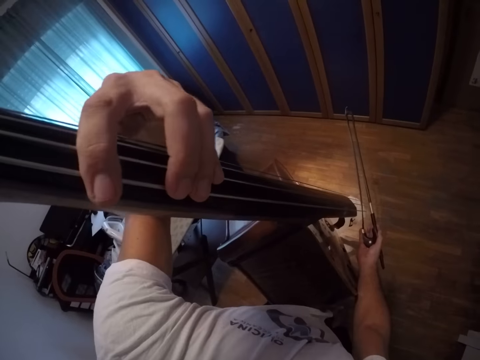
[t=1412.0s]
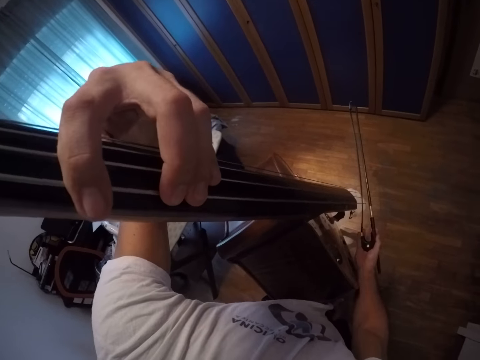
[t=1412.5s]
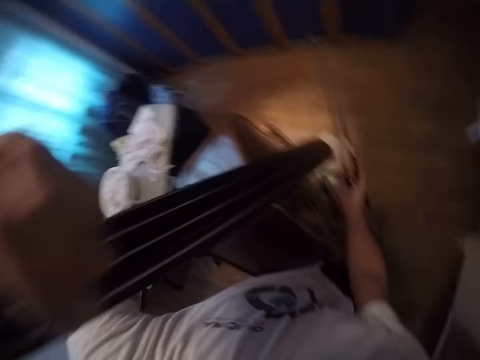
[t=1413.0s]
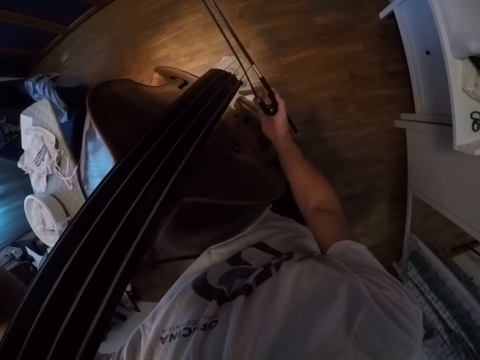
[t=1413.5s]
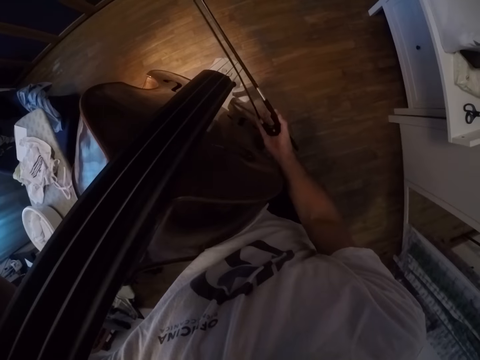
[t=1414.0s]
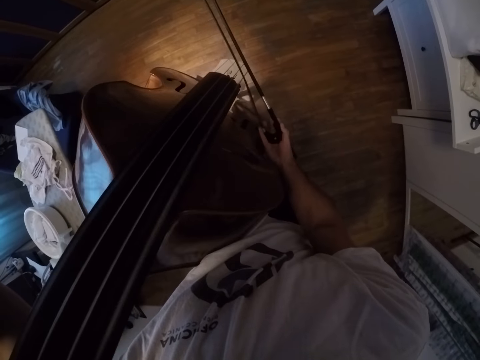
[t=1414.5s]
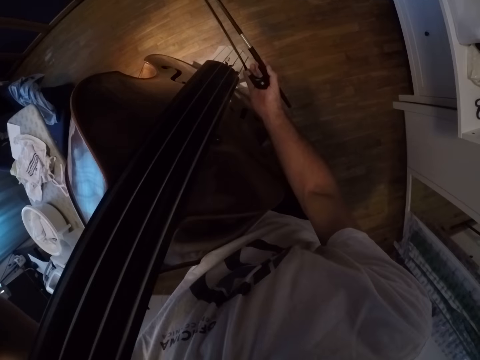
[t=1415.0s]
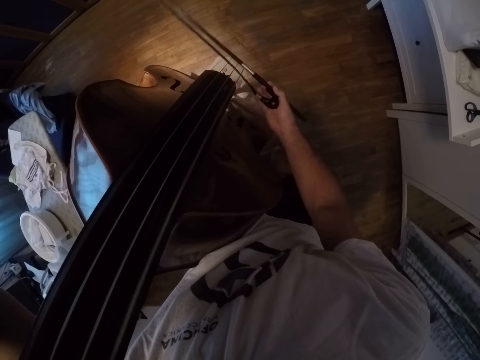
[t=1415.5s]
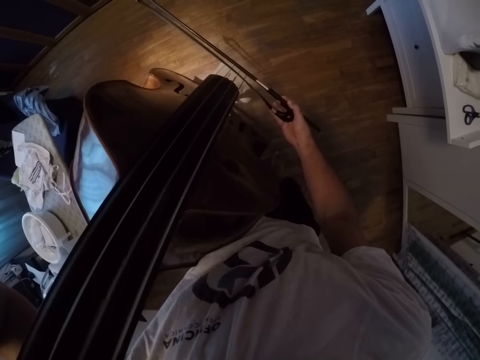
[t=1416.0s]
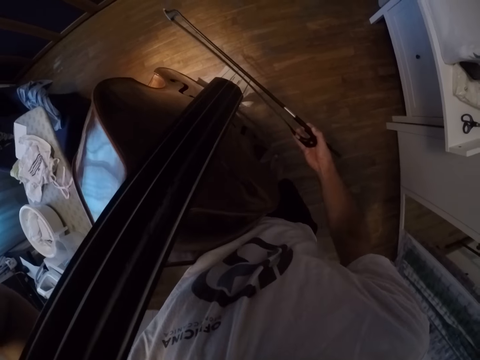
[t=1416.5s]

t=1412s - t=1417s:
The camera wearer plays the violin.

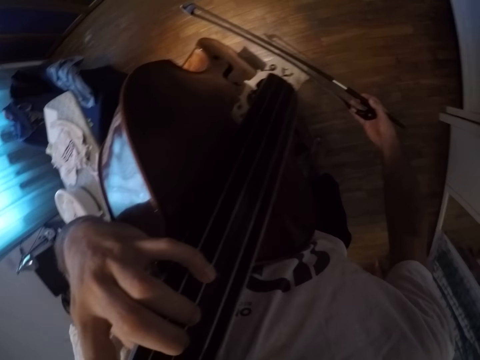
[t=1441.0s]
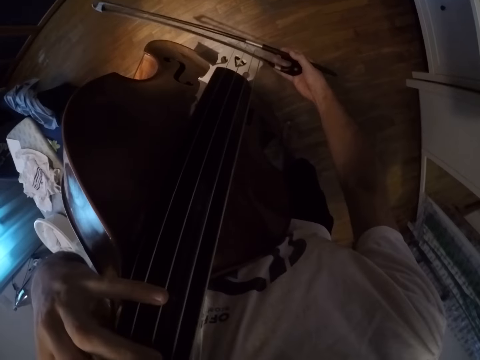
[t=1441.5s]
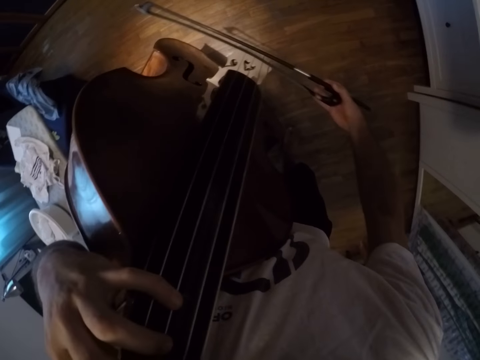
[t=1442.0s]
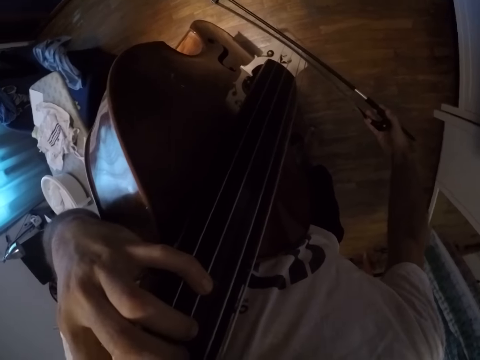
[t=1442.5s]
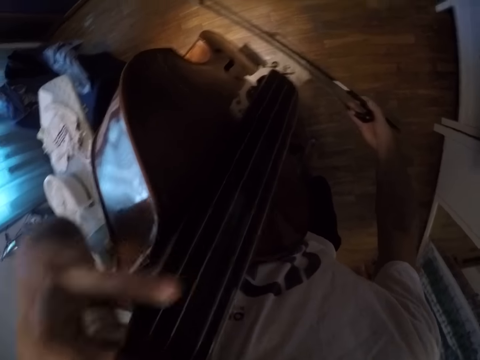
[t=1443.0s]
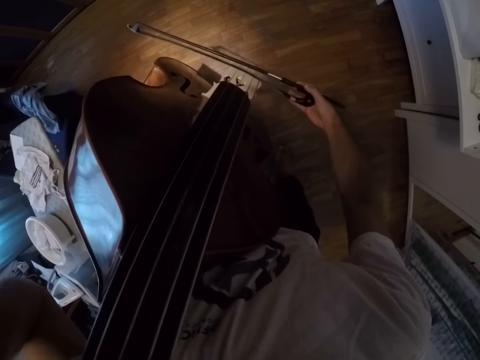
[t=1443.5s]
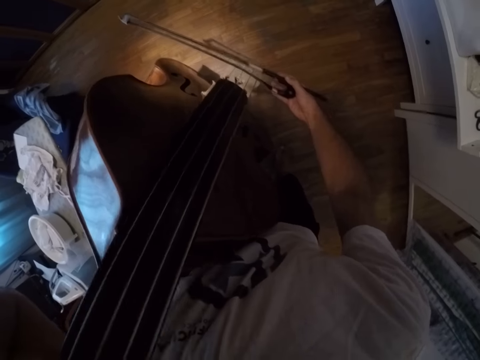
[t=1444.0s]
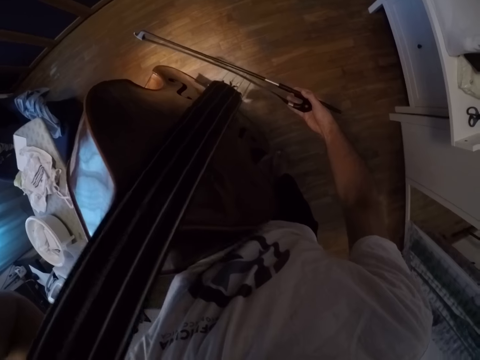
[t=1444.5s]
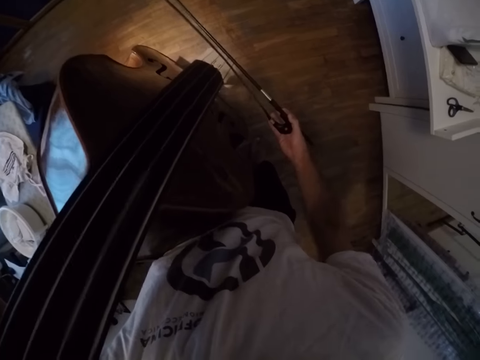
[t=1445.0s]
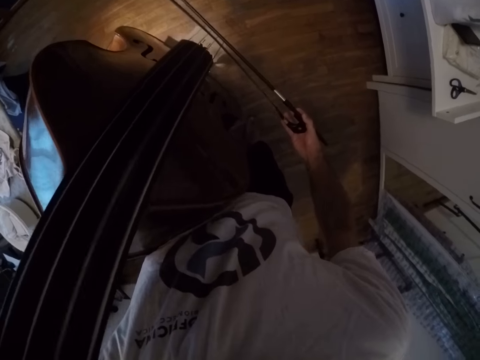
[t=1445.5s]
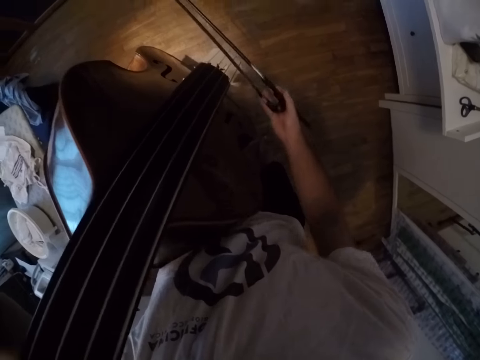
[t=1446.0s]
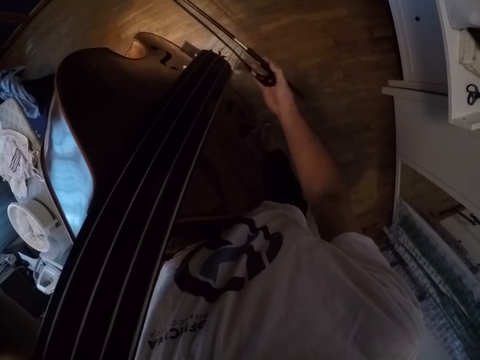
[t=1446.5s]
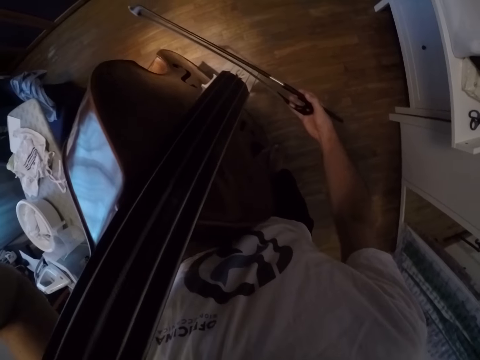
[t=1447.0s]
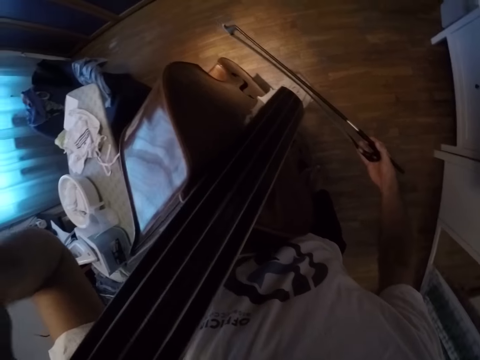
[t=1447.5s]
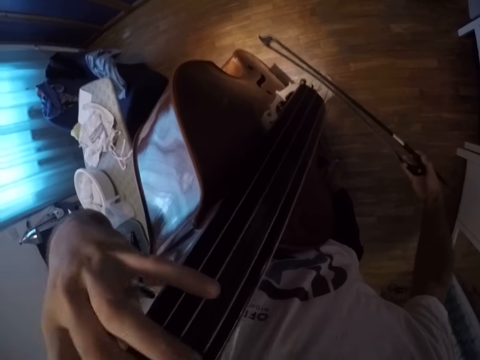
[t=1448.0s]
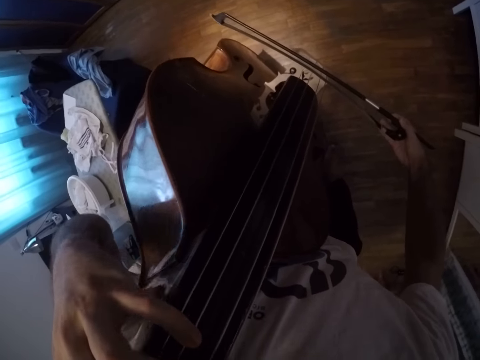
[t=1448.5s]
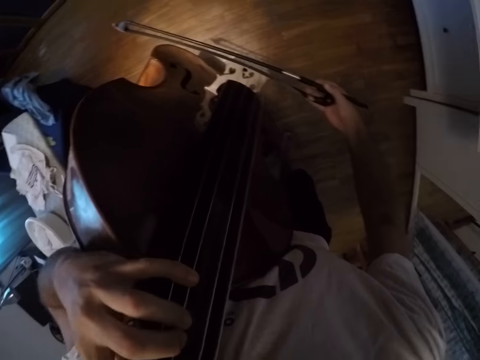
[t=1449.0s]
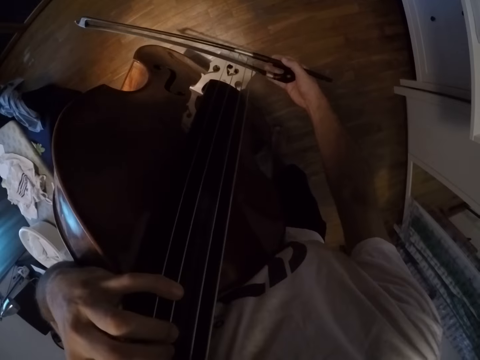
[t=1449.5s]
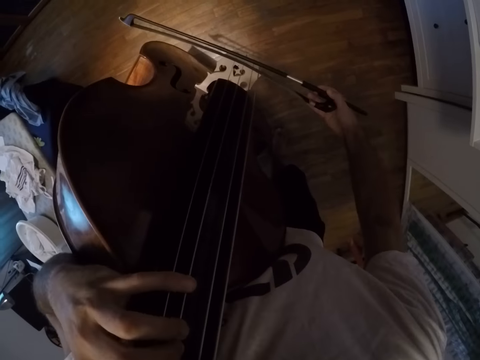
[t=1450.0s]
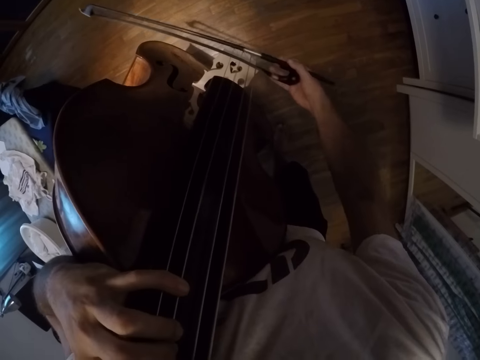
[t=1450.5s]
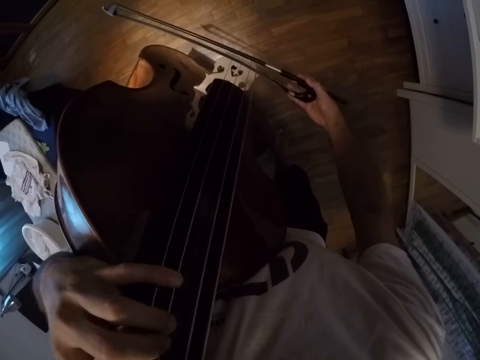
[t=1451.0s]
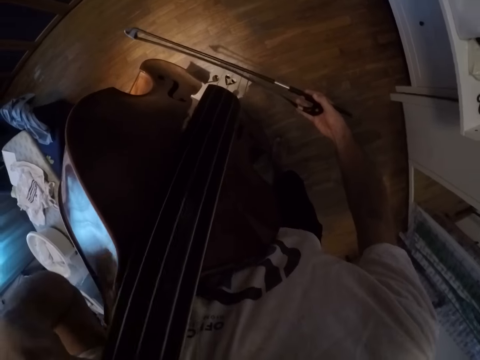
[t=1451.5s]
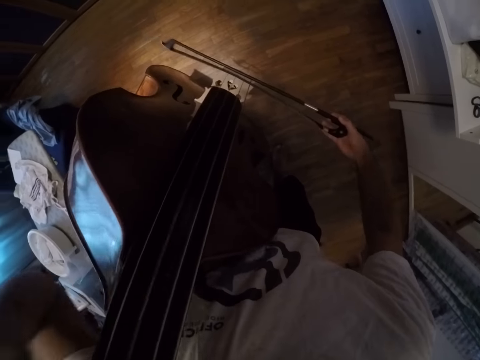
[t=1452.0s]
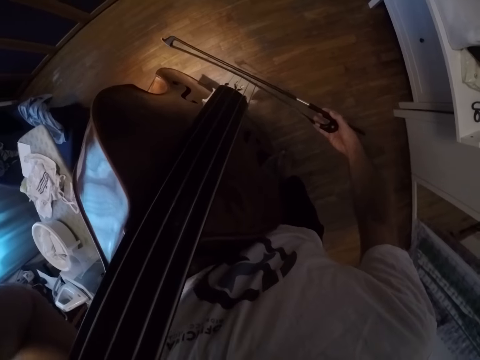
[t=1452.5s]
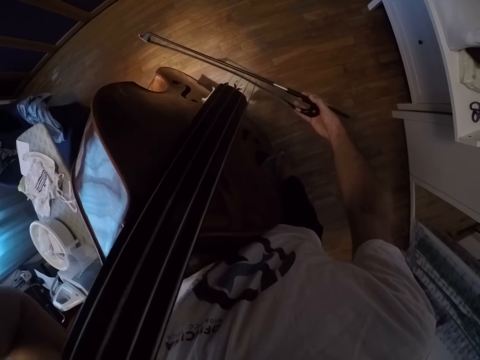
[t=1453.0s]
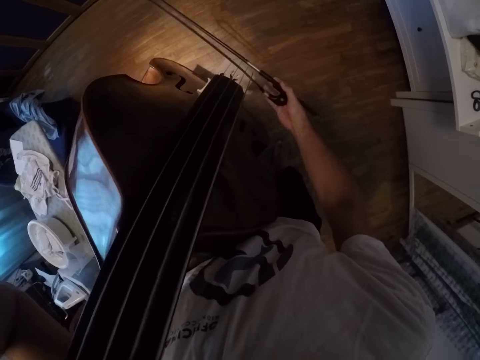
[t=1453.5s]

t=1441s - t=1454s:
The camera wearer plays the violin. They press the violin.

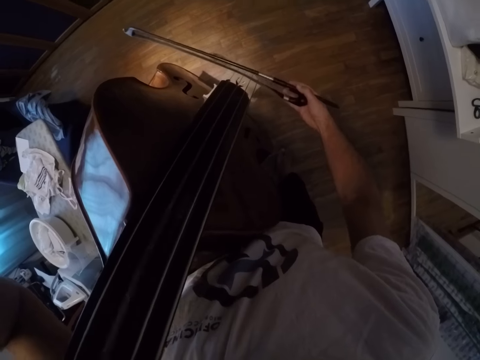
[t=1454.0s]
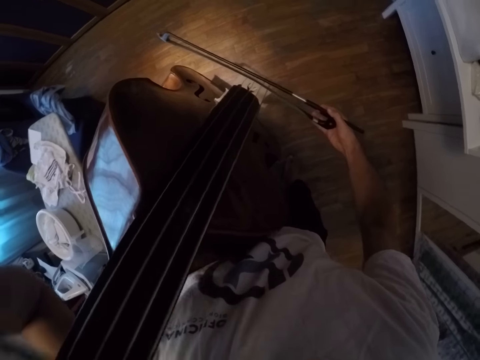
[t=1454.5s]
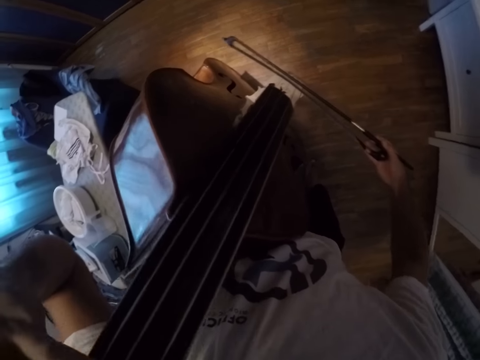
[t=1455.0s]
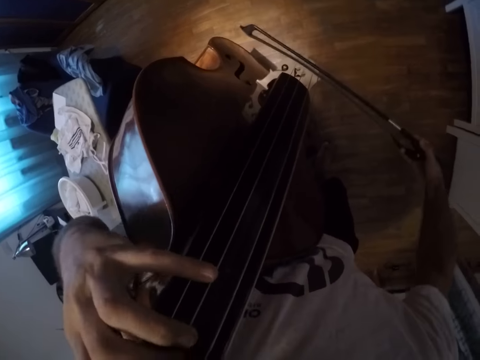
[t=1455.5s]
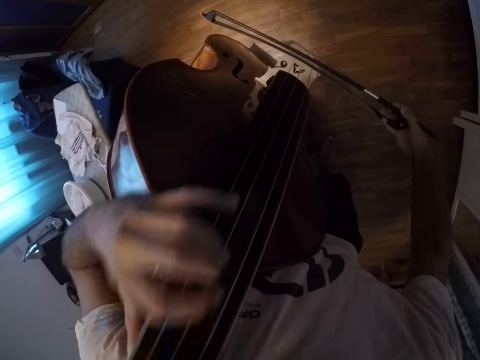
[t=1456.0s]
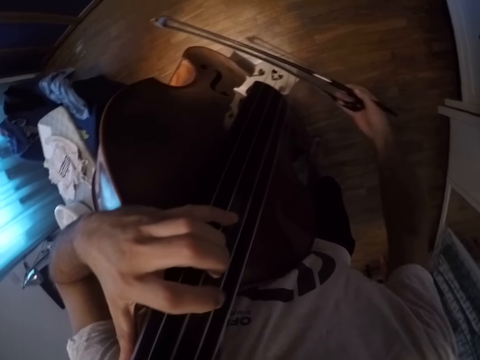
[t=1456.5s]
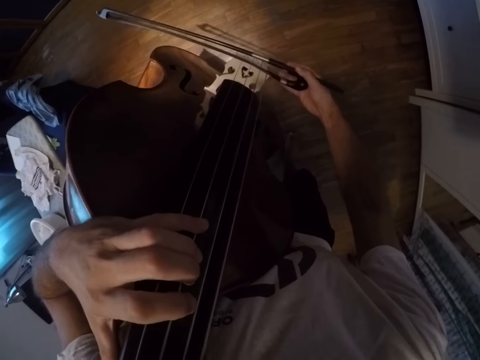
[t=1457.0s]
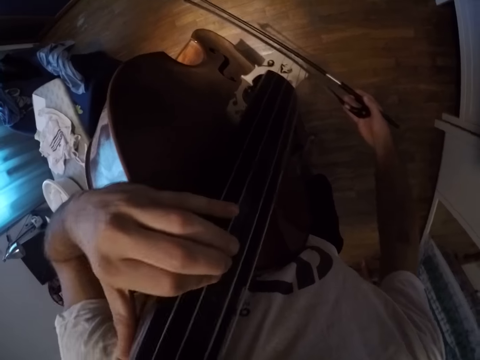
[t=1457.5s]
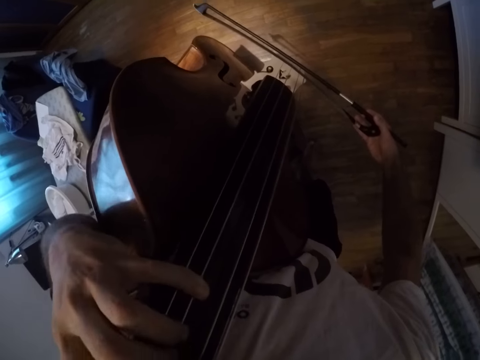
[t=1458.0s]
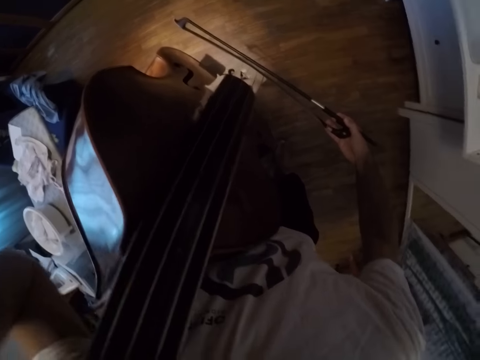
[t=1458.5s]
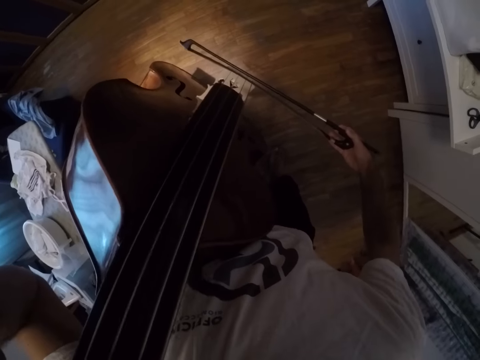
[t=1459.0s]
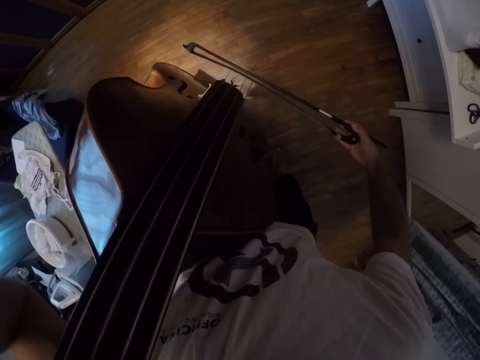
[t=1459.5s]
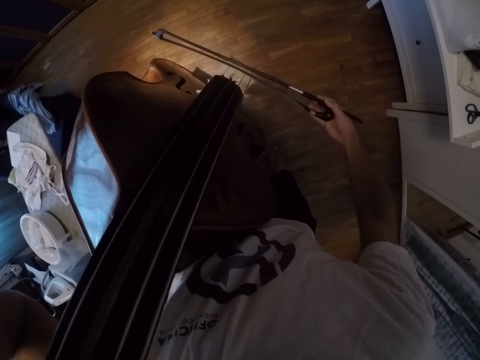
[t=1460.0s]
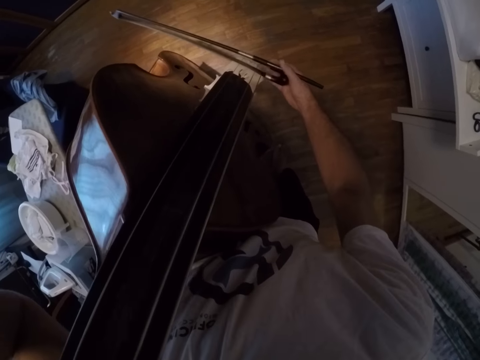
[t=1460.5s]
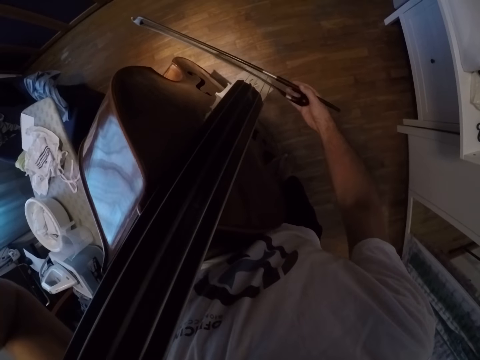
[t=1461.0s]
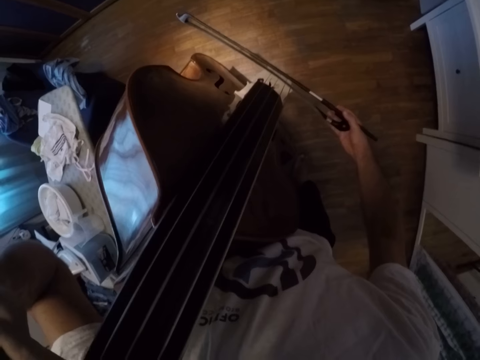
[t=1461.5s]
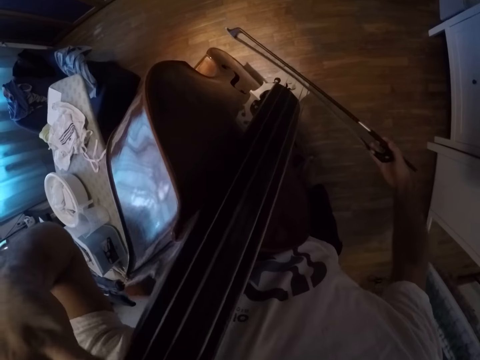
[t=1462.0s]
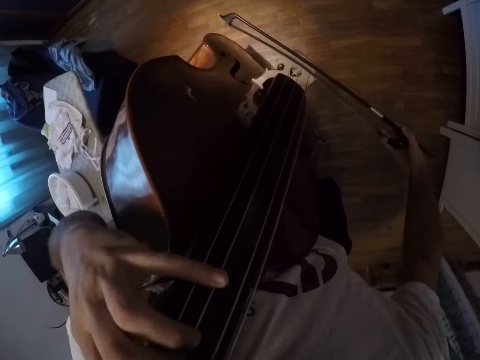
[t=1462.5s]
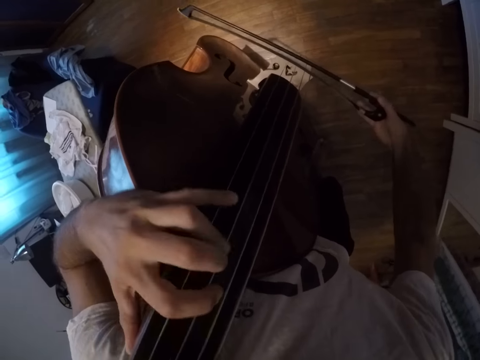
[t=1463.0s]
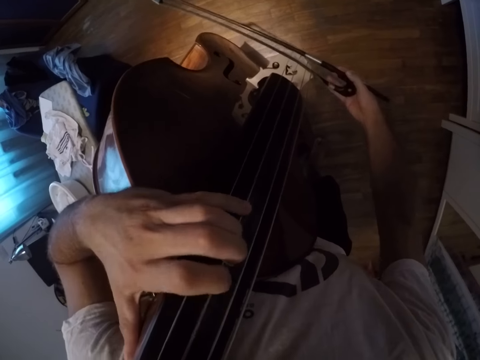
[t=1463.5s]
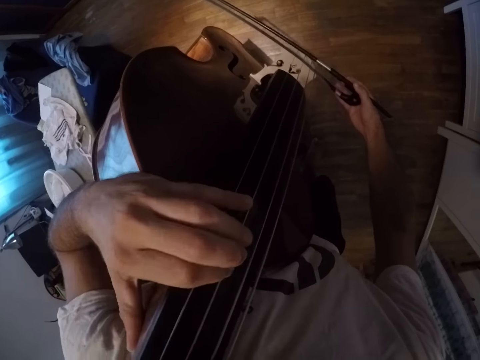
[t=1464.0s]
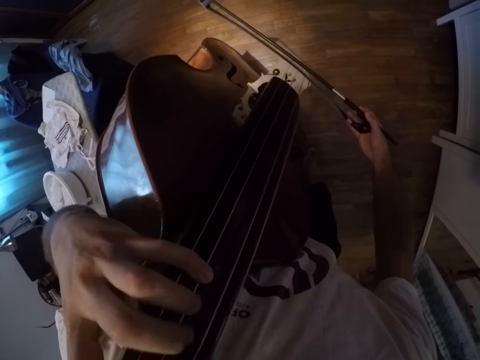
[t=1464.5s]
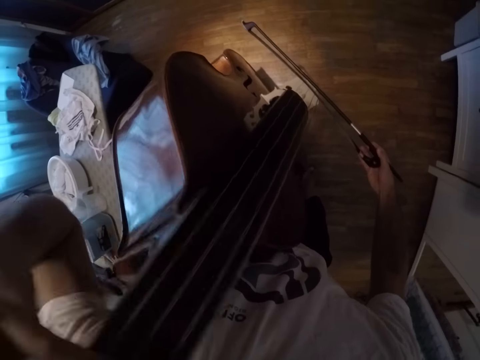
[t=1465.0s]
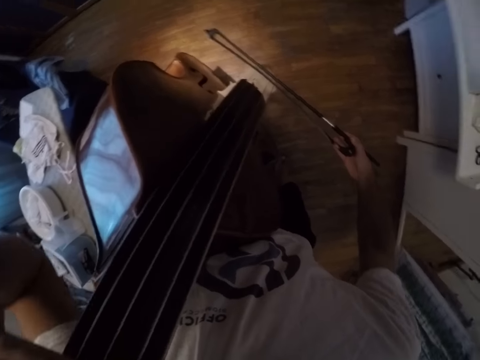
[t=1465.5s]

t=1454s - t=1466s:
The camera wearer plays the violin.
